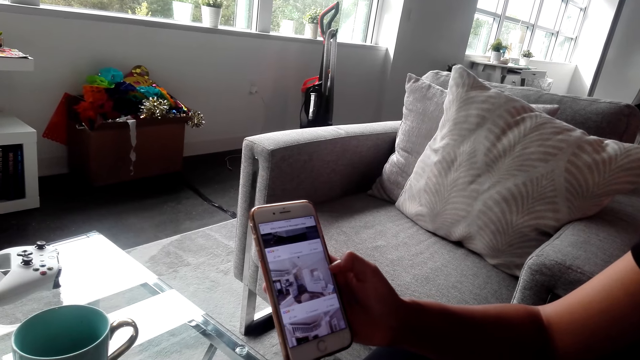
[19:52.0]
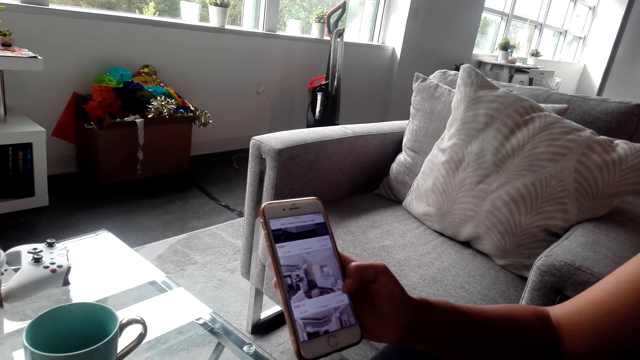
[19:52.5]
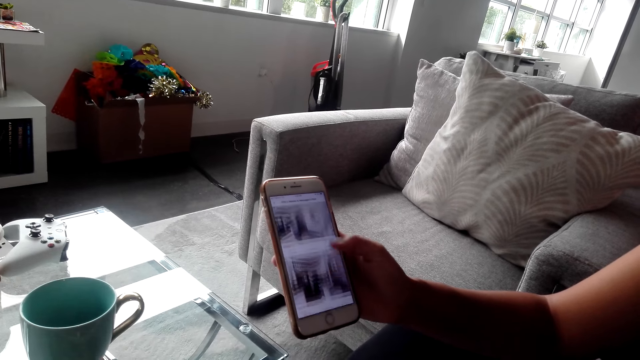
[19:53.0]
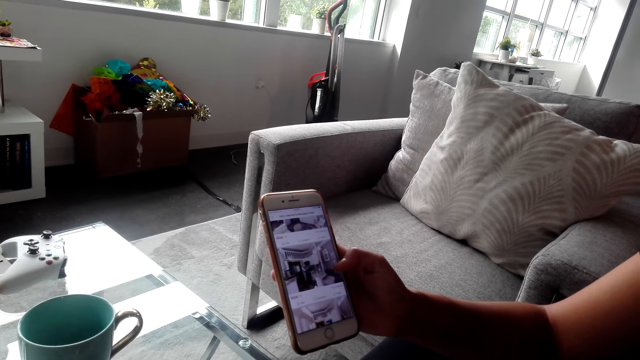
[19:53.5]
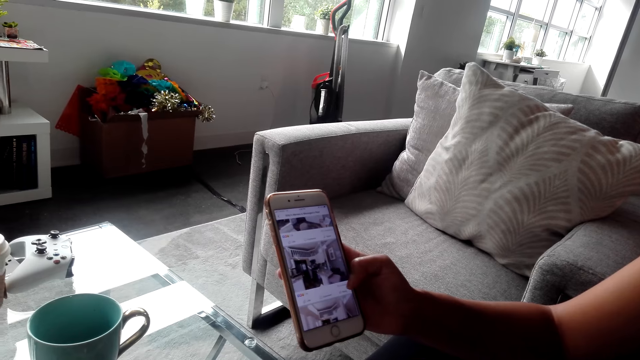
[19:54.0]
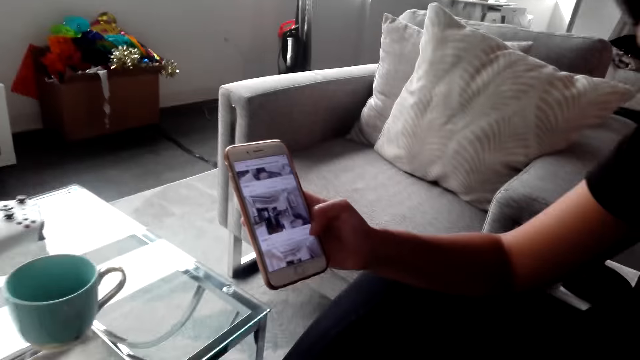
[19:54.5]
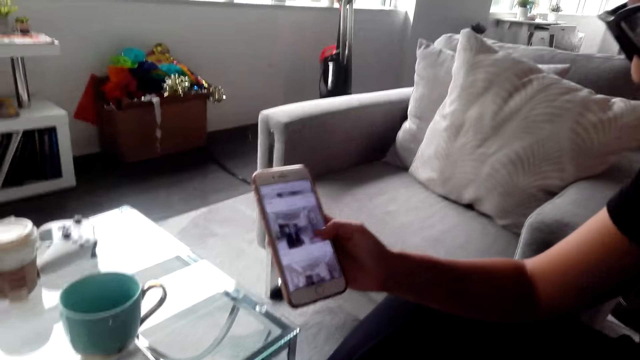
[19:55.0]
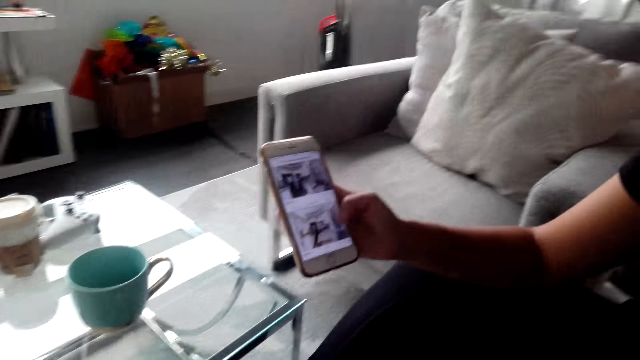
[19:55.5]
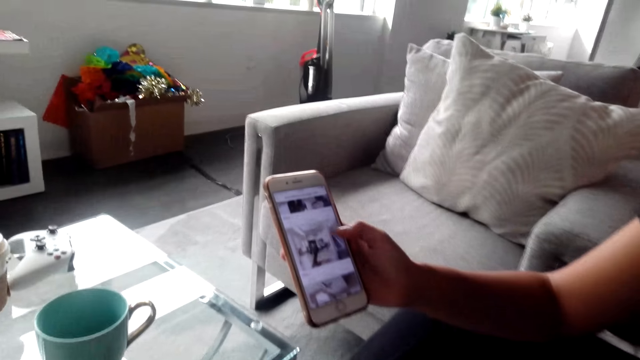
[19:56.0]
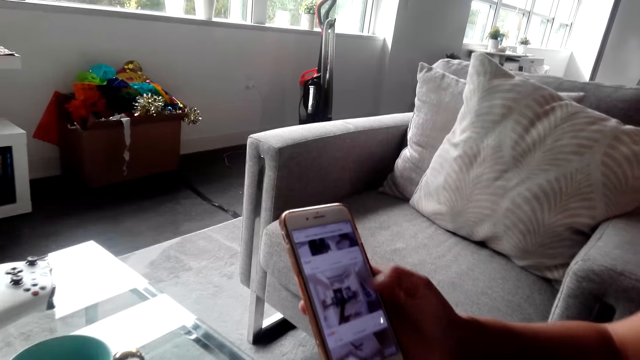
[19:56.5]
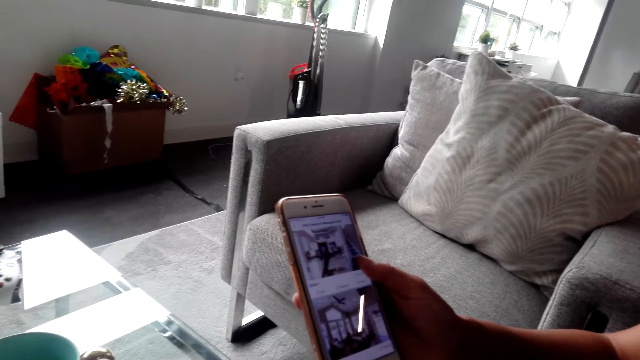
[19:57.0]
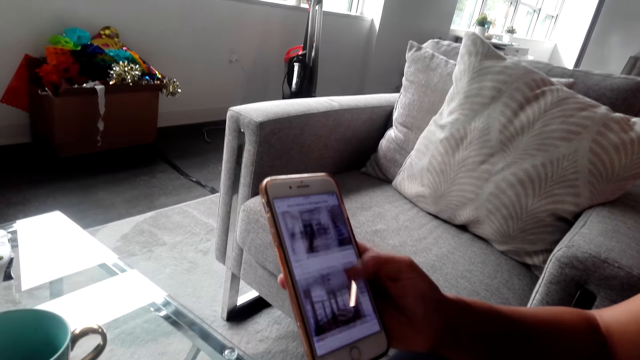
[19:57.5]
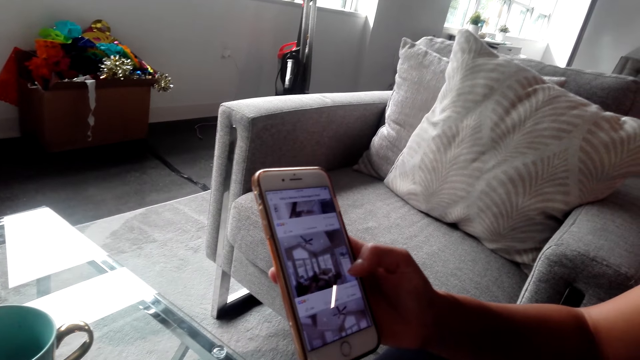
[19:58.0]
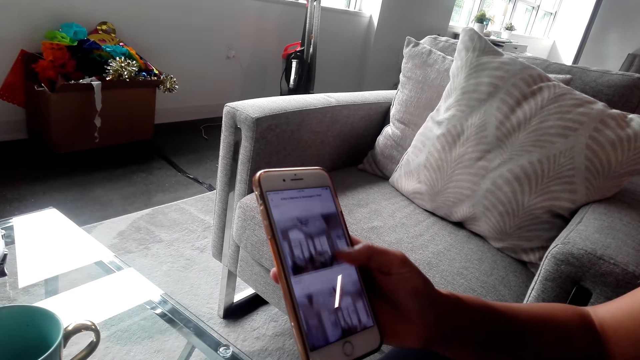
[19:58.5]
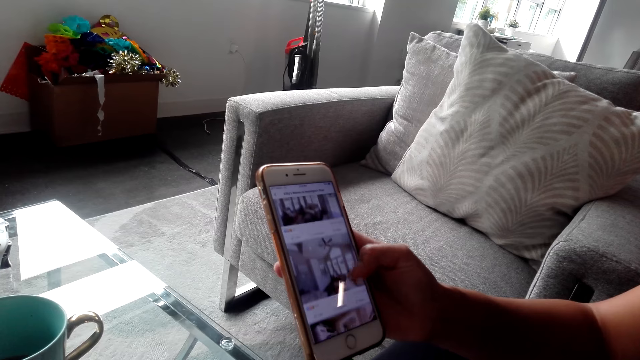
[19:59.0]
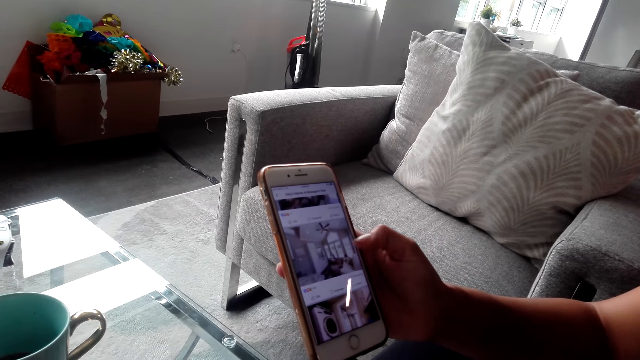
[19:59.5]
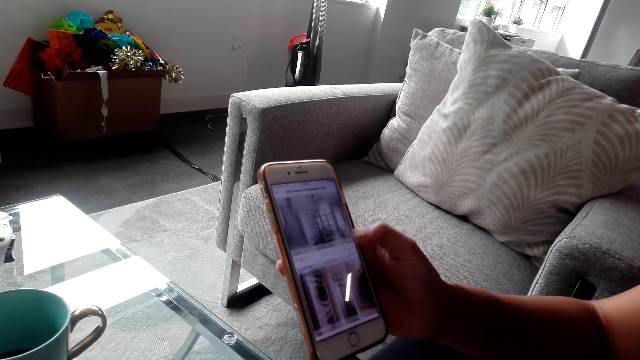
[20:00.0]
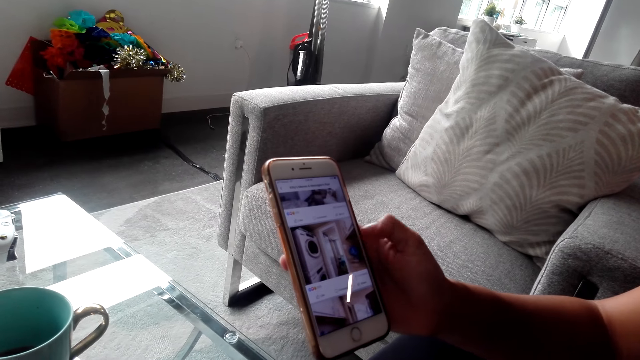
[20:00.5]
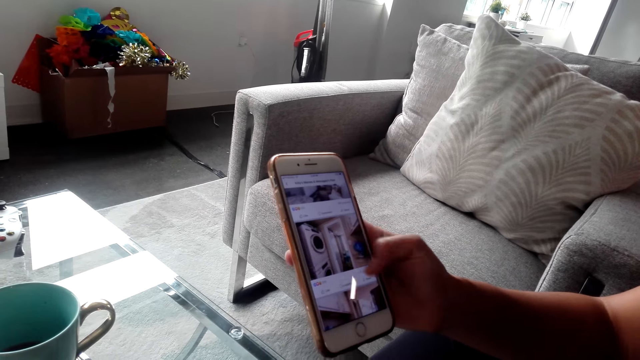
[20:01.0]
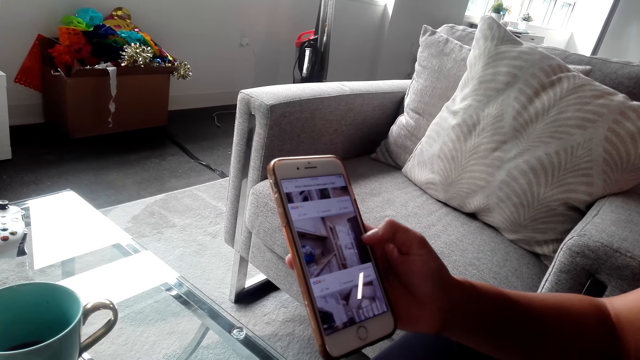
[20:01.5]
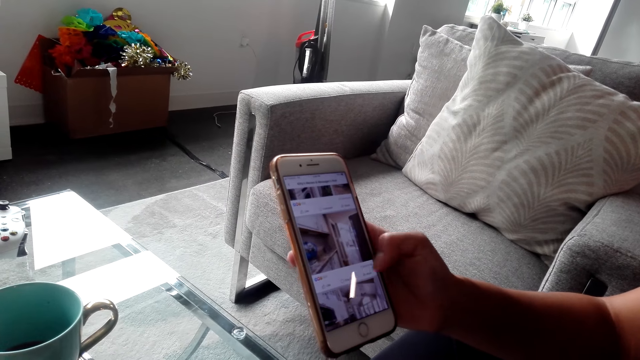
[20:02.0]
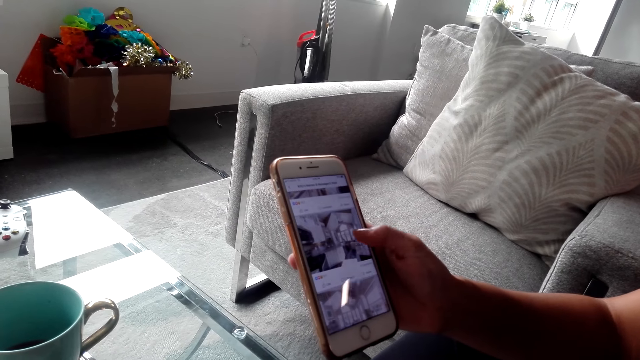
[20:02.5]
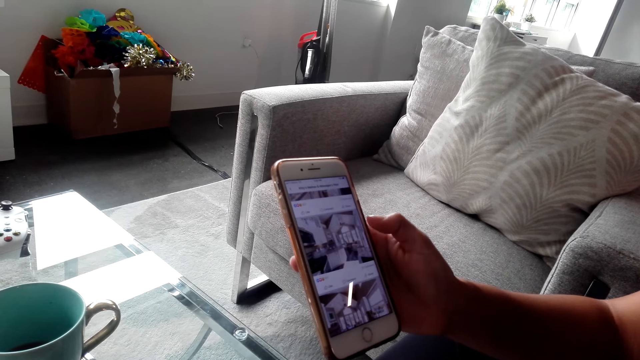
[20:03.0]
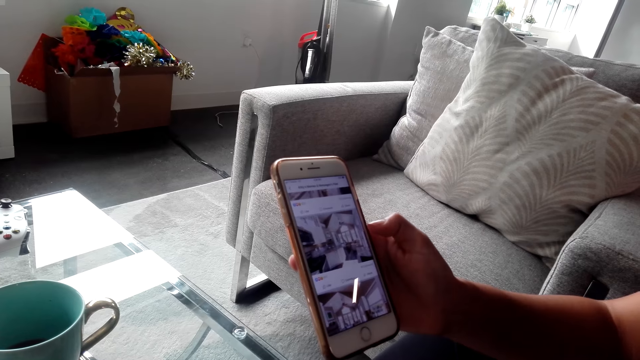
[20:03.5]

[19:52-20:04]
A lady scrolls the phone. The camera wearer looks at the lady's phone.

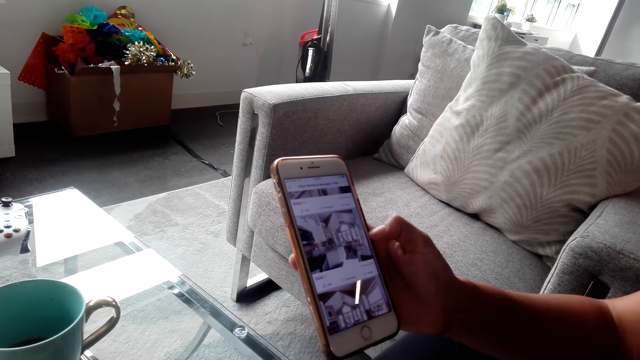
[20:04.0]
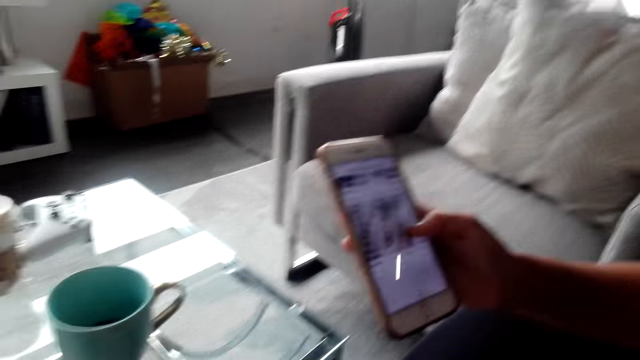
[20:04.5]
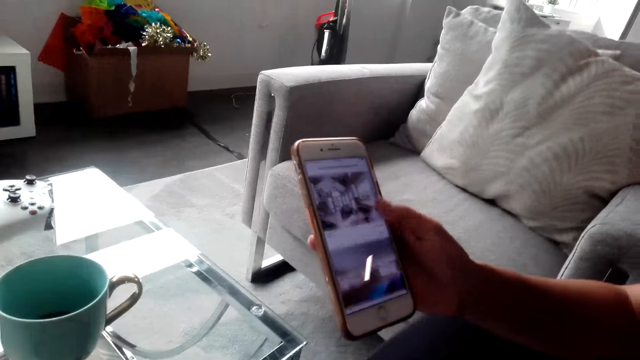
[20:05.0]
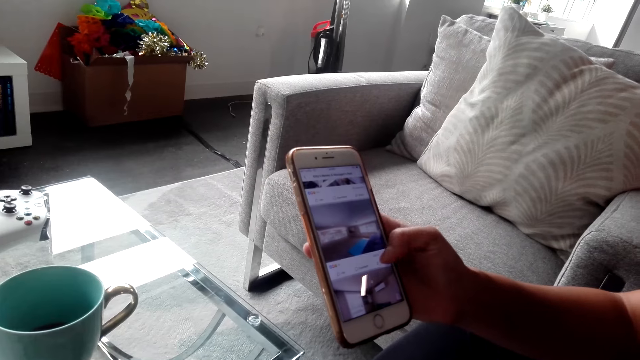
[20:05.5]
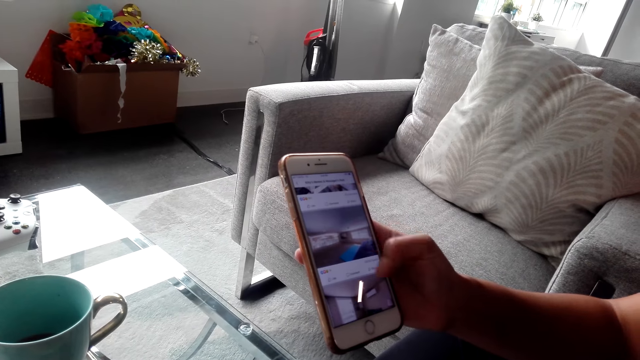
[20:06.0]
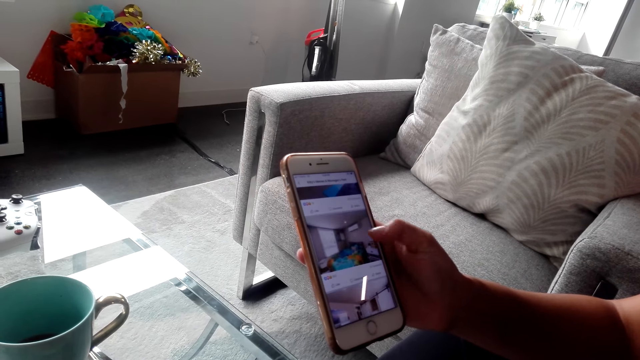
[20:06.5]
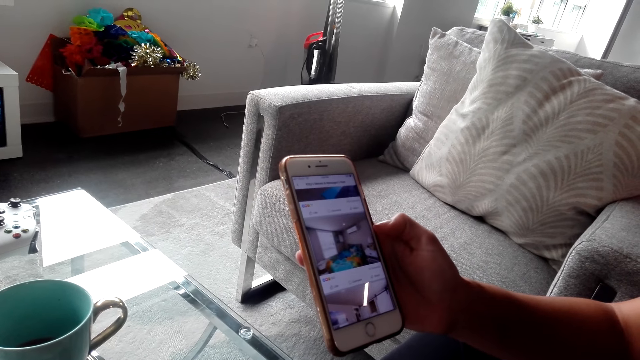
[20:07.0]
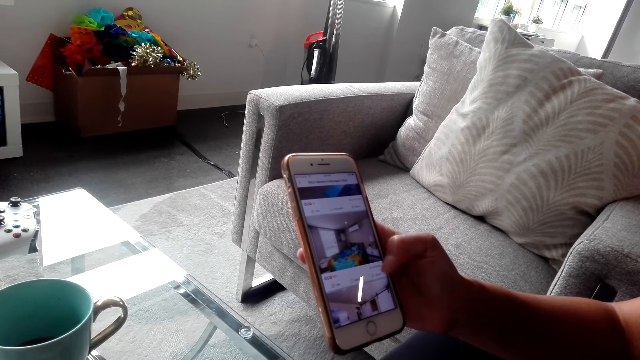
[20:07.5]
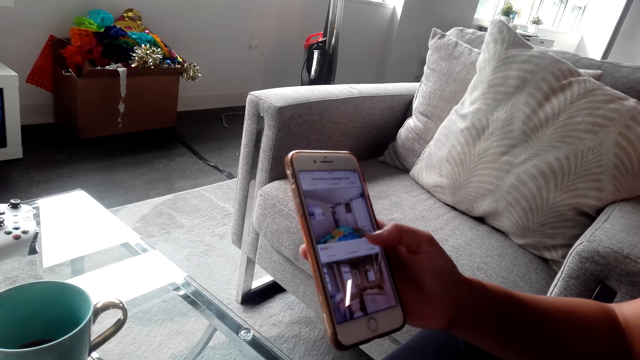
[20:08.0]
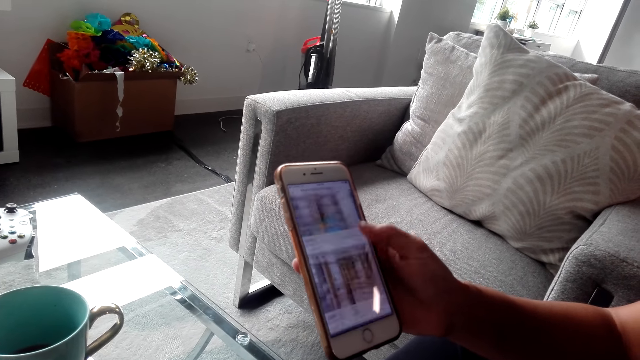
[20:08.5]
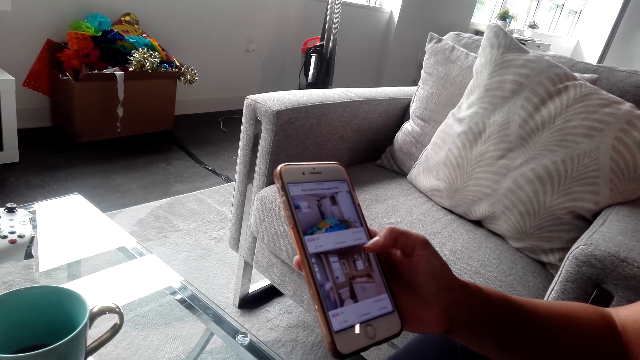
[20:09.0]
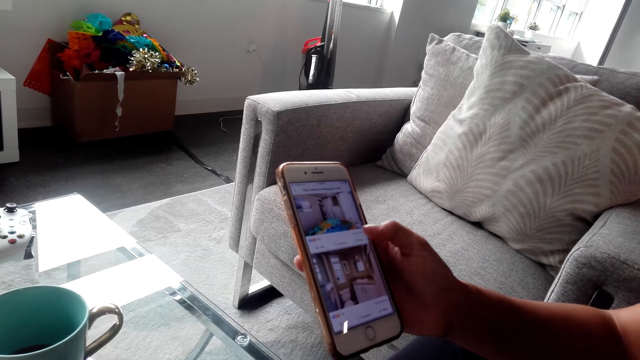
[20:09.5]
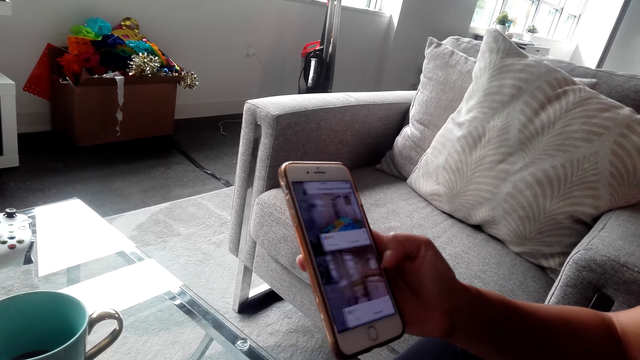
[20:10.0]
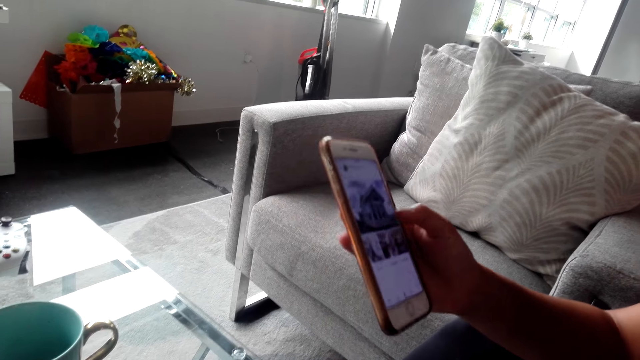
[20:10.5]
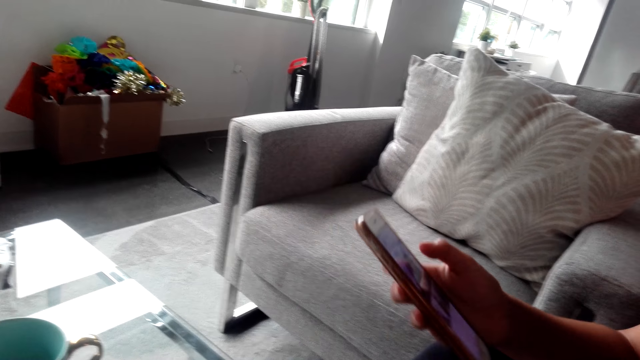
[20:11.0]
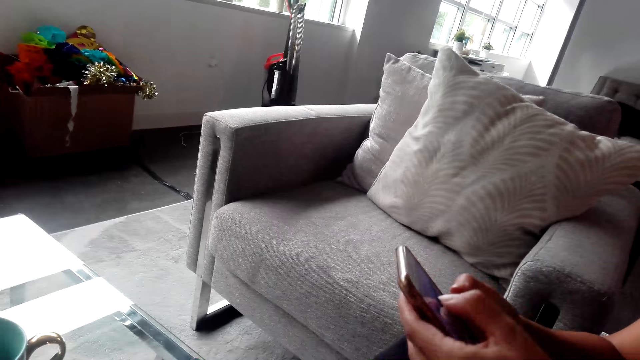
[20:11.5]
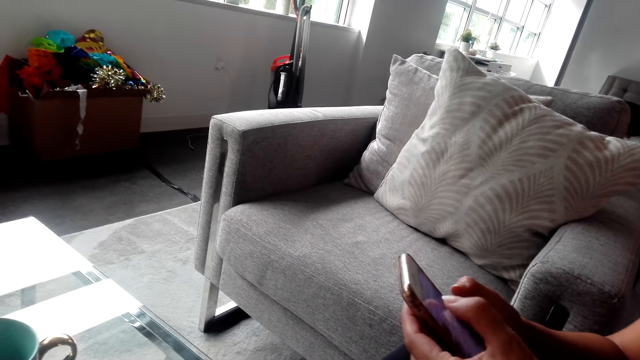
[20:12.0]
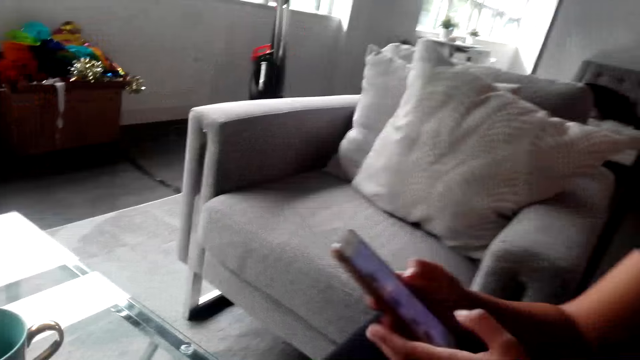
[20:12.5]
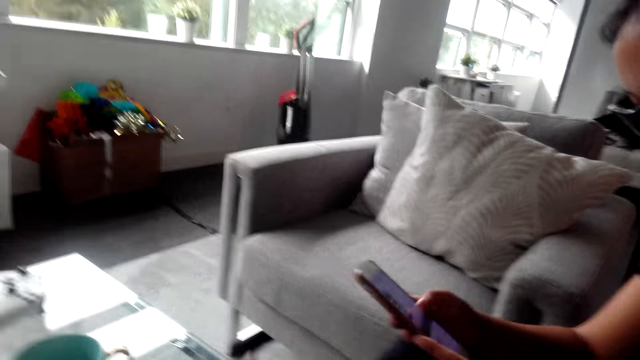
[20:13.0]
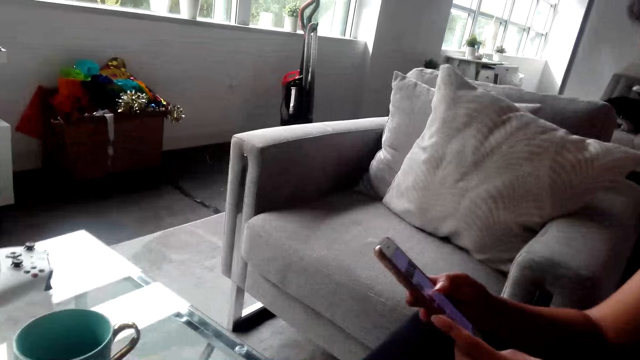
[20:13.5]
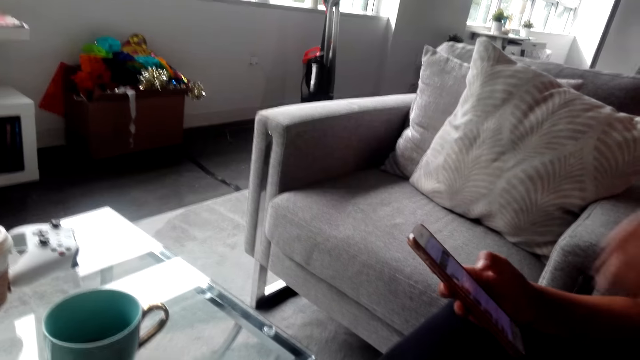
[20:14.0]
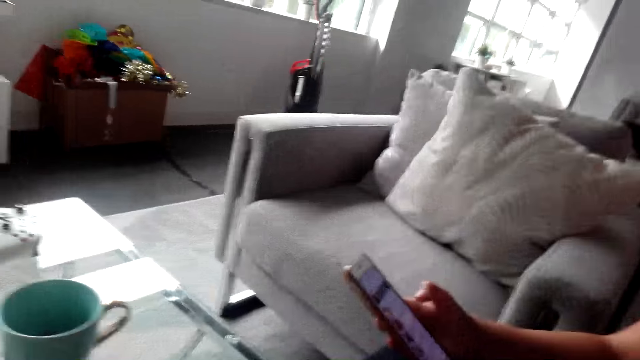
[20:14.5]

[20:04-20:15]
A lady uses the phone.
